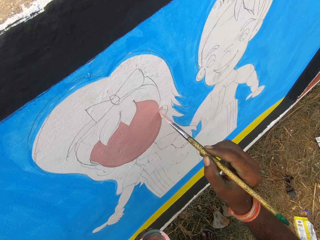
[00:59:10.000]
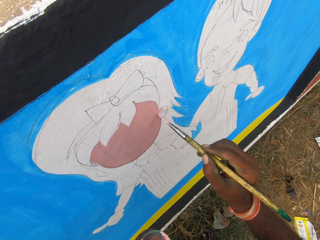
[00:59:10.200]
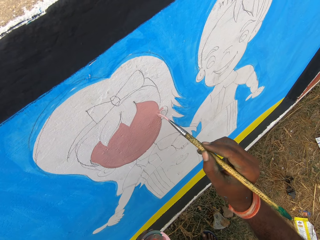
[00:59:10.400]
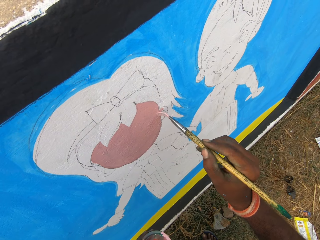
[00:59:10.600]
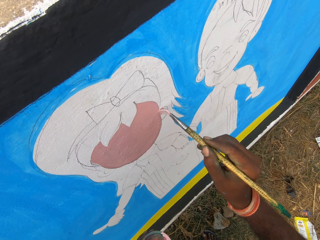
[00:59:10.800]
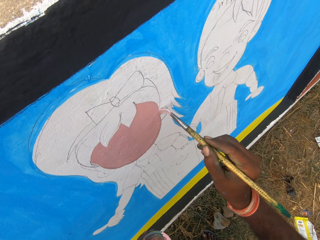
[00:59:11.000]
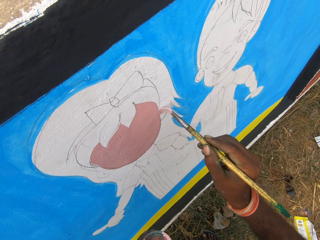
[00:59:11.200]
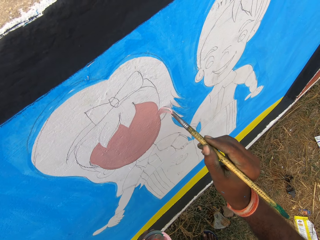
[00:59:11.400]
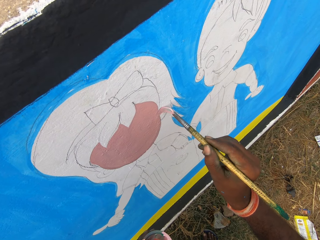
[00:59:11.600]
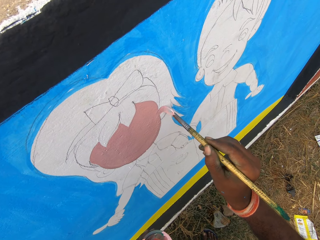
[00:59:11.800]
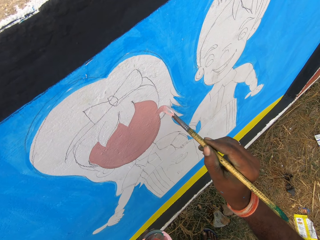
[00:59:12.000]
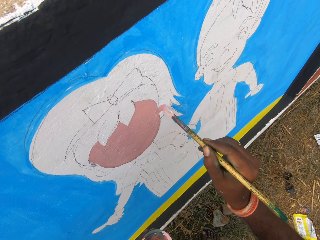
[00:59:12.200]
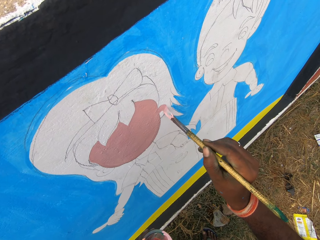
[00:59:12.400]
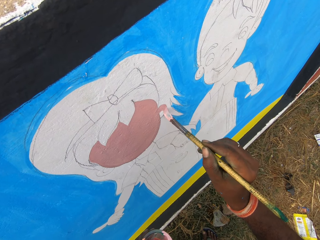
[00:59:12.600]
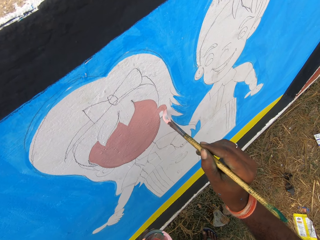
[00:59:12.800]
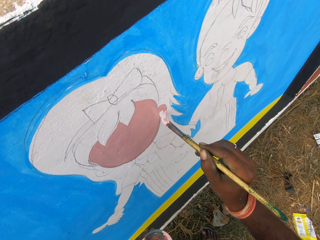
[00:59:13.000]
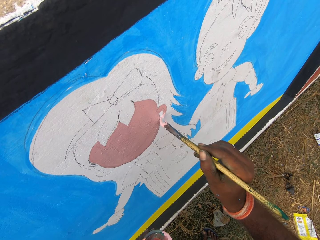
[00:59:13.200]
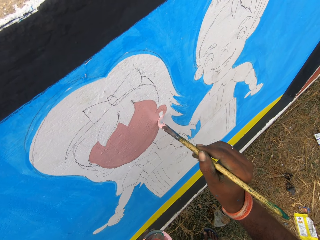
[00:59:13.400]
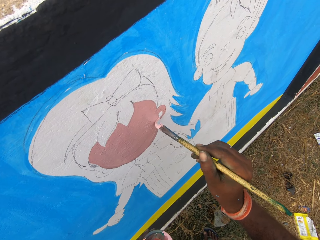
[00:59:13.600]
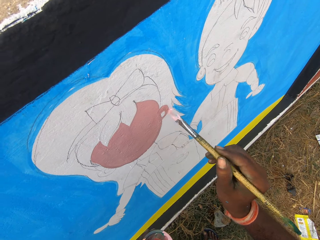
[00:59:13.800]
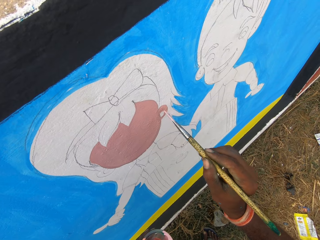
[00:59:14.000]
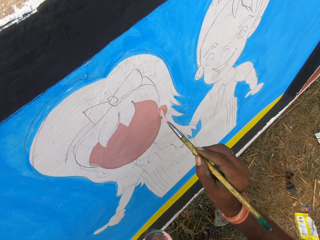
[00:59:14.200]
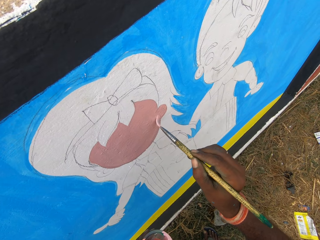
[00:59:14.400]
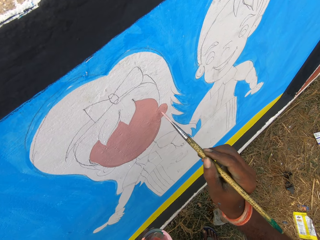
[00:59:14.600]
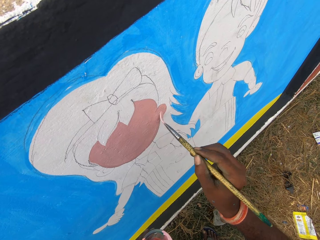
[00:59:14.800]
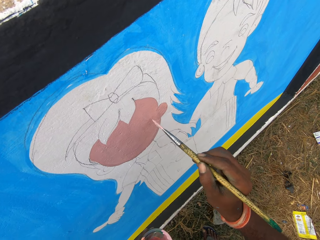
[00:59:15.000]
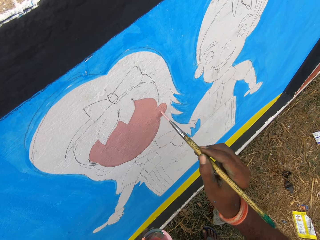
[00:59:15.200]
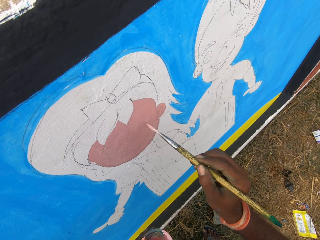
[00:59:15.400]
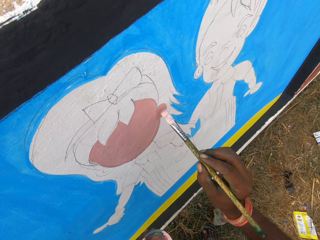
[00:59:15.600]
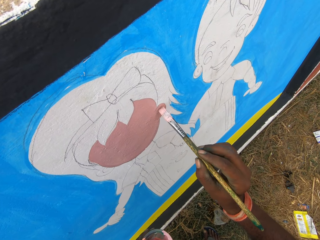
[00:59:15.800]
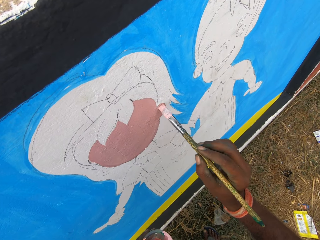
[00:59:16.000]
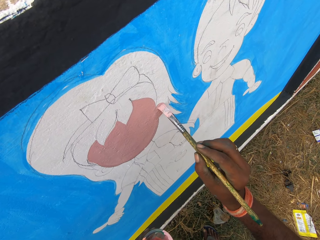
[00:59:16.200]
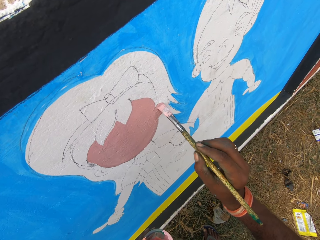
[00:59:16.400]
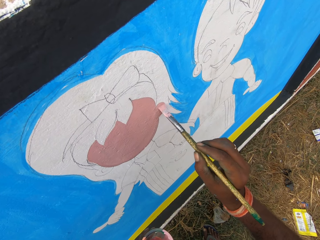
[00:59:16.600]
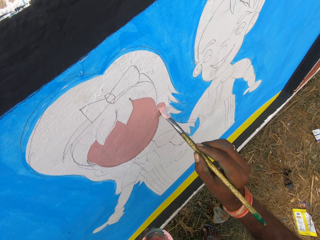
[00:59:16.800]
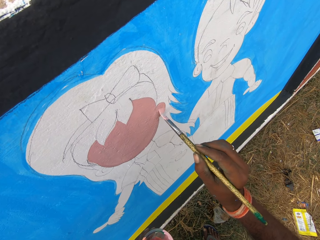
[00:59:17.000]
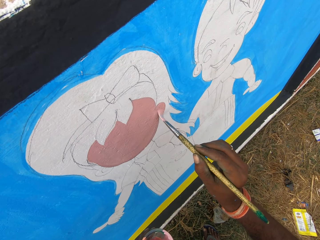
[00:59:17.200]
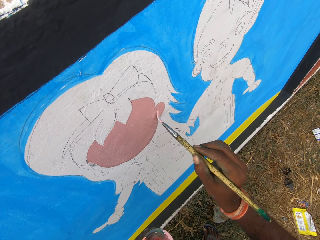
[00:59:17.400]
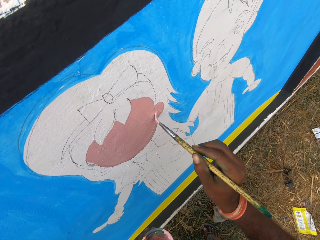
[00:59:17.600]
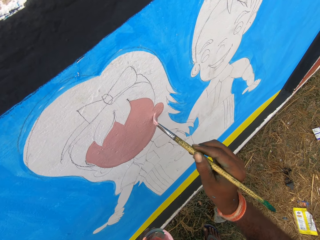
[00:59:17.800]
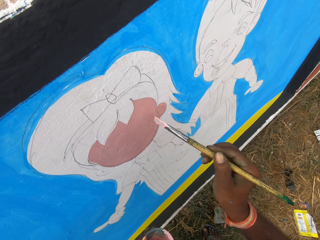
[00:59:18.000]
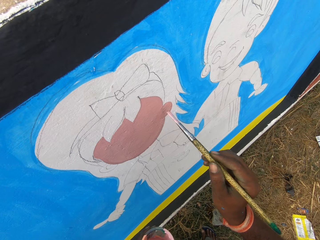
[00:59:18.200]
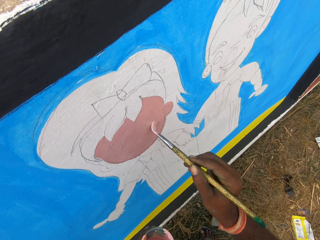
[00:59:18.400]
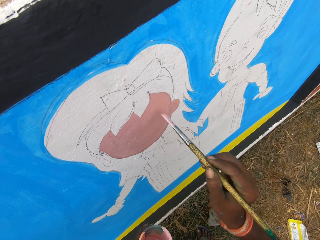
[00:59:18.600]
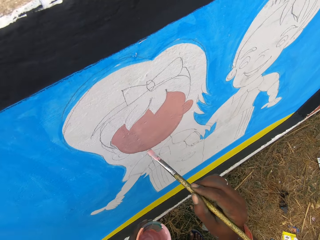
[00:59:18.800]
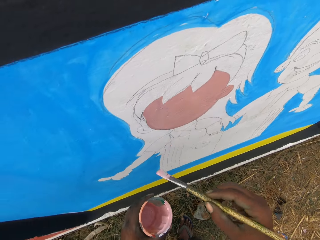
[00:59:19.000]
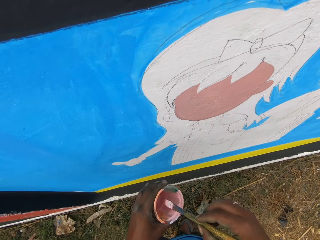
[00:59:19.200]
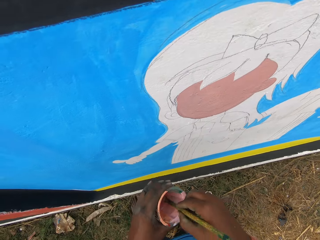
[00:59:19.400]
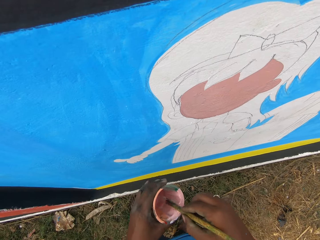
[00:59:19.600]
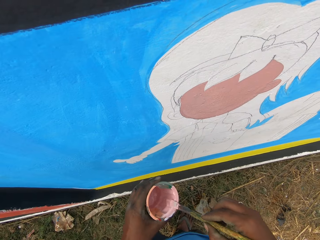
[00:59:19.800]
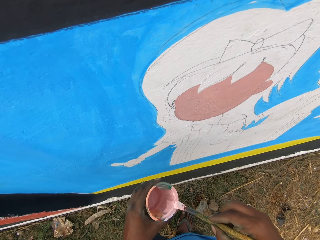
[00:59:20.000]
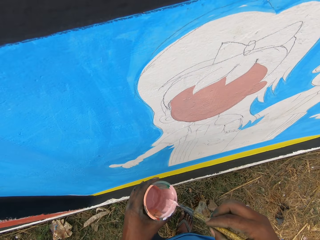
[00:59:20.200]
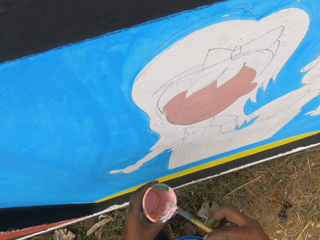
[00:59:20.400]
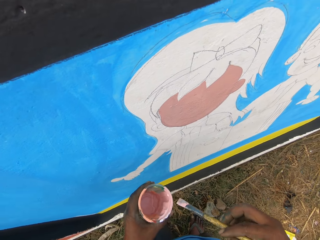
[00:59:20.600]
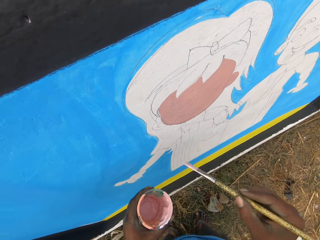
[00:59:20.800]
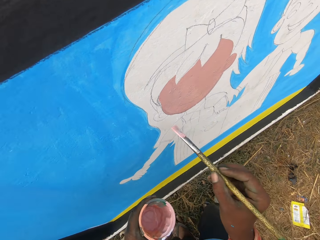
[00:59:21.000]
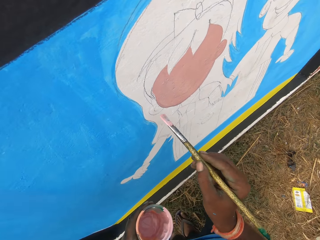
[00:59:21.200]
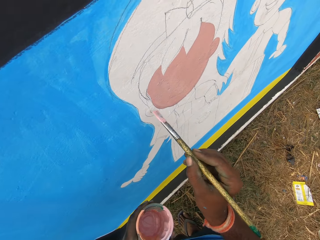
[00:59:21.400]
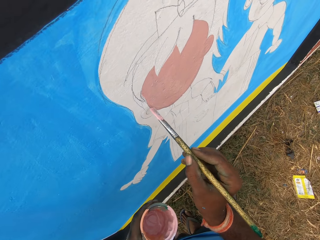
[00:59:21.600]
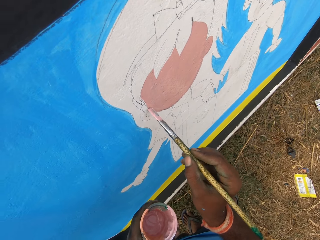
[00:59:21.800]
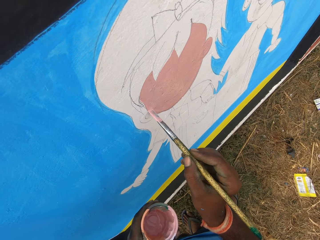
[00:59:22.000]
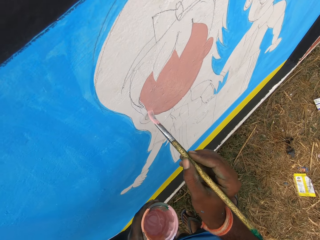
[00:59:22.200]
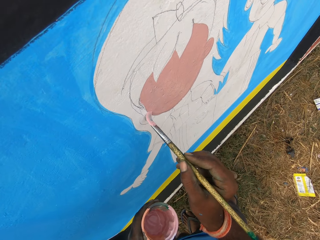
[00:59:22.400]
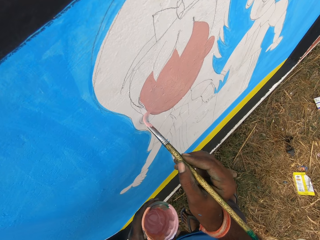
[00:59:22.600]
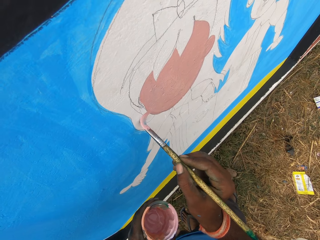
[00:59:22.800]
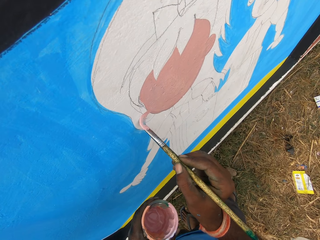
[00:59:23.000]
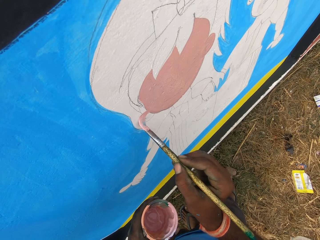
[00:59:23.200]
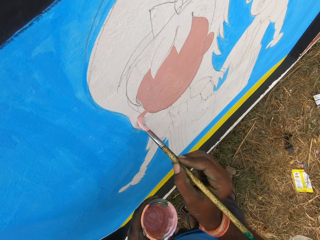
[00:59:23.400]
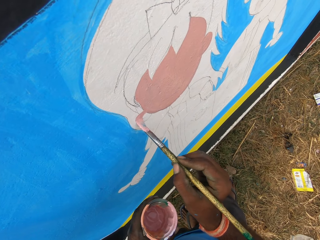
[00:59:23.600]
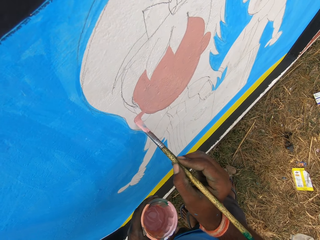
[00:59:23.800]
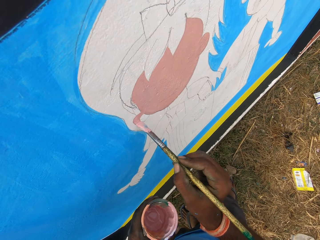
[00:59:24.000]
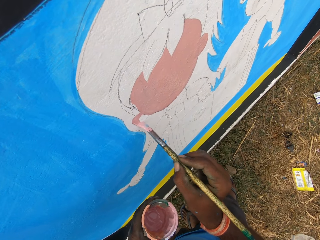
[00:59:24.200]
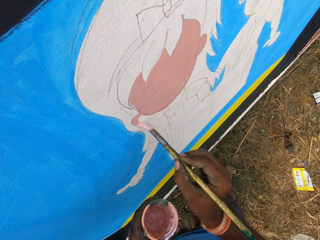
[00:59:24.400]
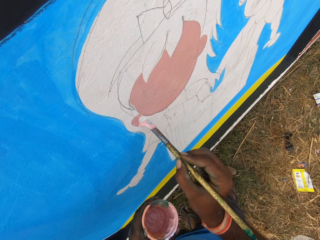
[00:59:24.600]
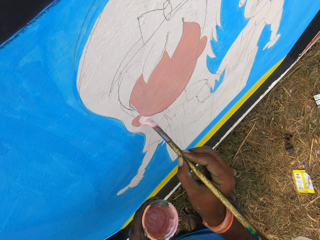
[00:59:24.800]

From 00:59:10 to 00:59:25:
The camera wearer dips the paint brush in the paint can. They rub the paint brush on the edge of the paint can. They paint the wall with the paint brush.

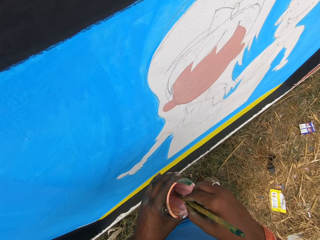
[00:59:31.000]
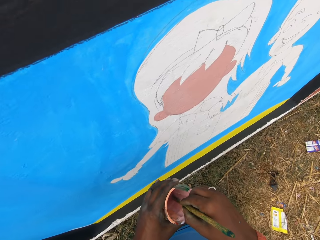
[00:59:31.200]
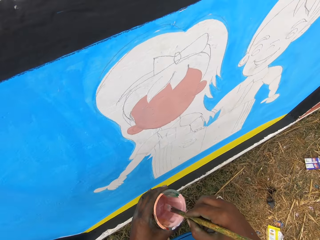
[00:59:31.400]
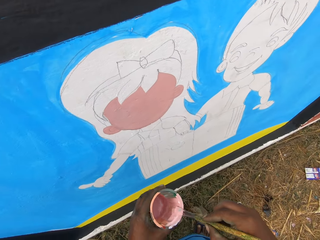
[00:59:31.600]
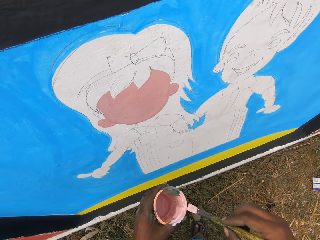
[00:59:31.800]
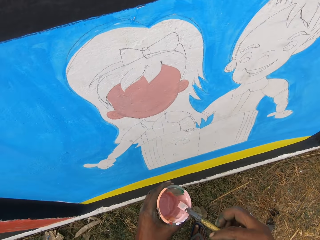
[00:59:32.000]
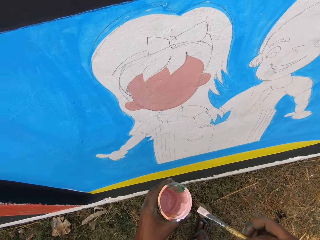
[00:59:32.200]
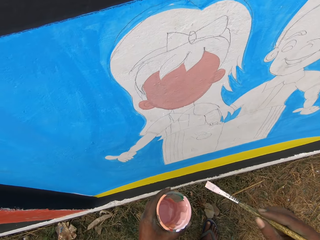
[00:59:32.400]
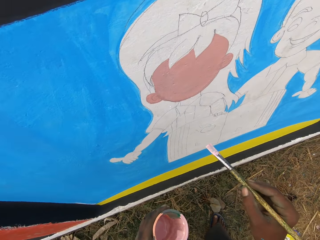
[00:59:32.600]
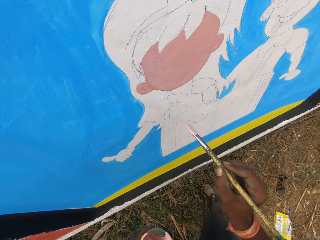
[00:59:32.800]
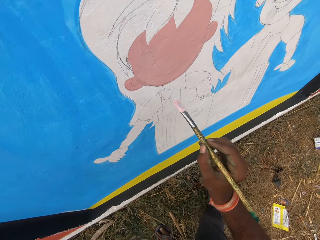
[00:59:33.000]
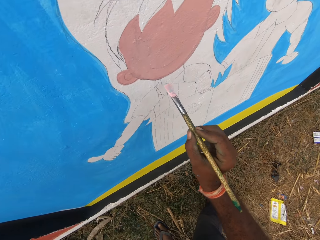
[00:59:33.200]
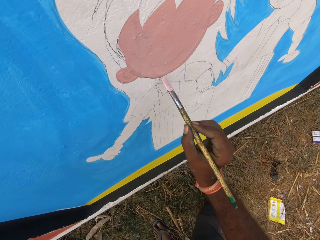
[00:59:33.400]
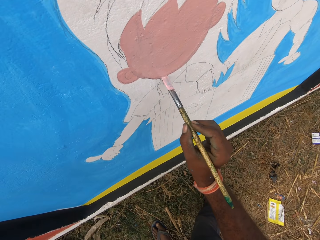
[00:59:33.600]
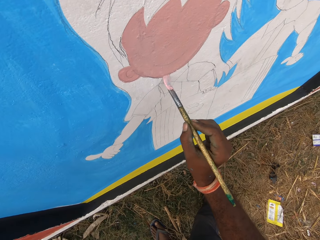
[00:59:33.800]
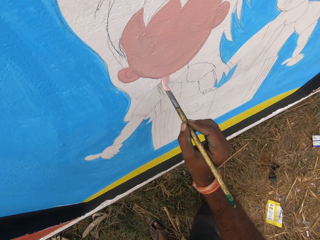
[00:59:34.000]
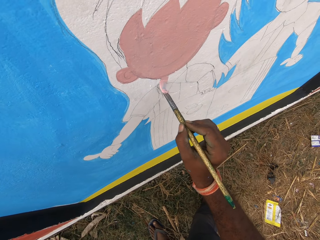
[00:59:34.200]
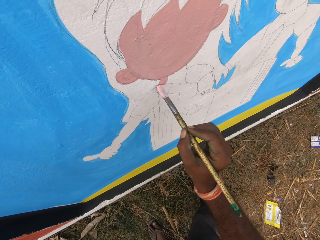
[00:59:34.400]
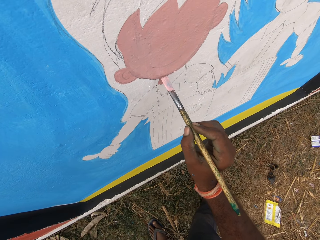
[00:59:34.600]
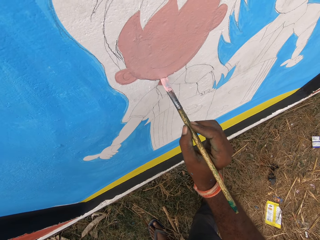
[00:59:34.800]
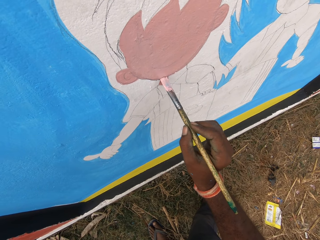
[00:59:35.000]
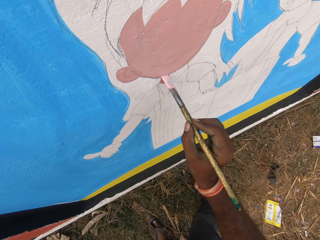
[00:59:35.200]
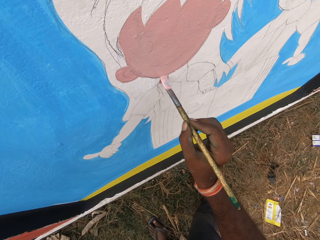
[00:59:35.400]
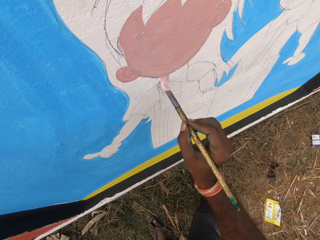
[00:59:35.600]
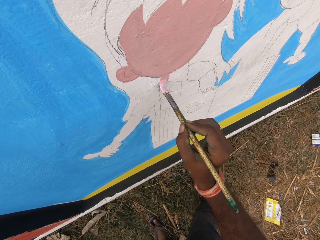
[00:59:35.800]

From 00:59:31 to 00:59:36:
The camera wearer dips the paint brush in the paint can. They rub the paint brush on the edge of the paint can. They paint the wall with the paint brush.
